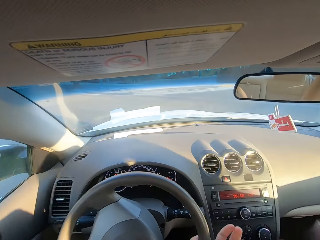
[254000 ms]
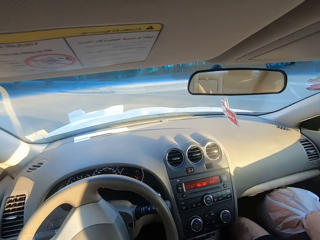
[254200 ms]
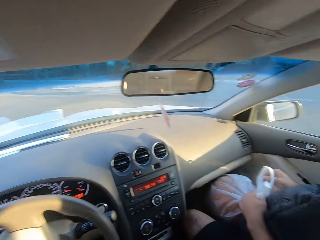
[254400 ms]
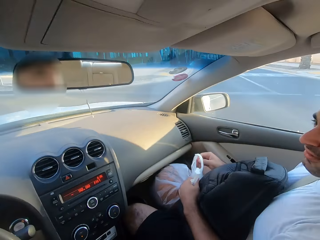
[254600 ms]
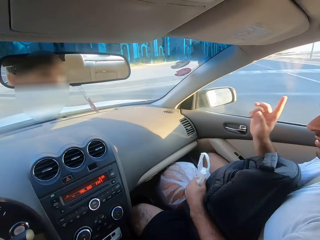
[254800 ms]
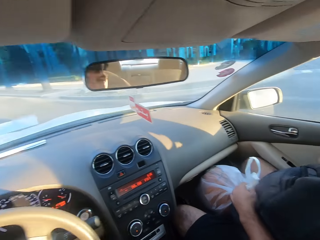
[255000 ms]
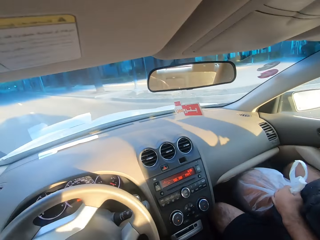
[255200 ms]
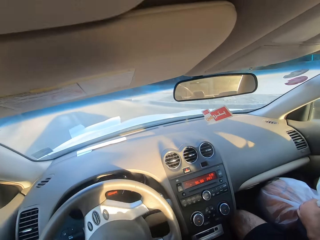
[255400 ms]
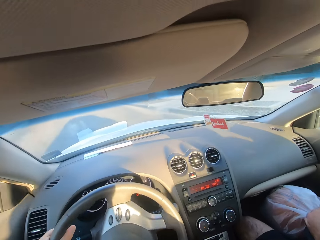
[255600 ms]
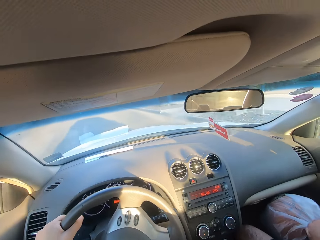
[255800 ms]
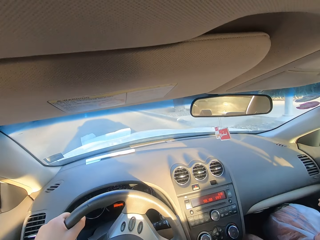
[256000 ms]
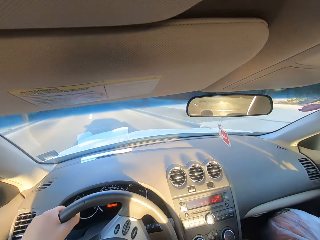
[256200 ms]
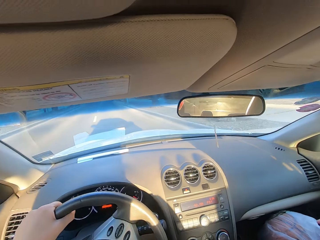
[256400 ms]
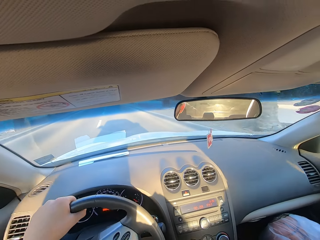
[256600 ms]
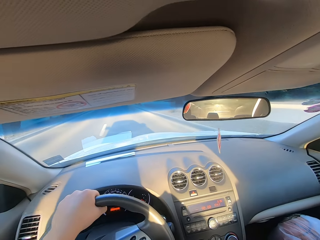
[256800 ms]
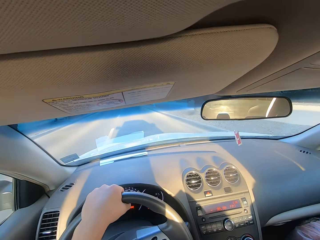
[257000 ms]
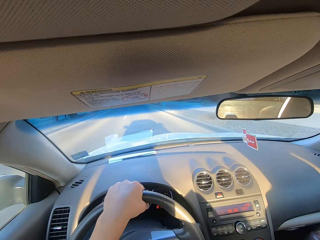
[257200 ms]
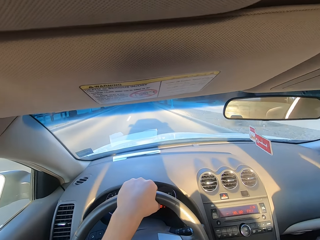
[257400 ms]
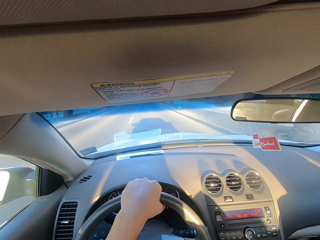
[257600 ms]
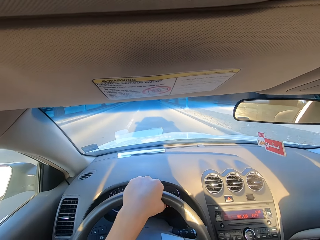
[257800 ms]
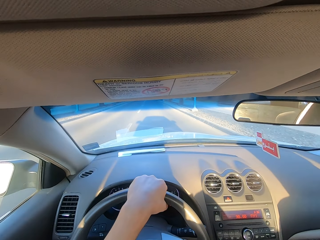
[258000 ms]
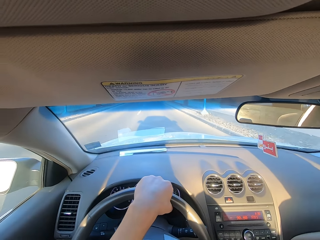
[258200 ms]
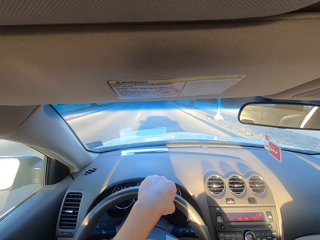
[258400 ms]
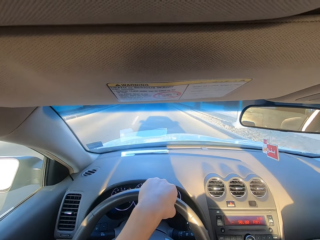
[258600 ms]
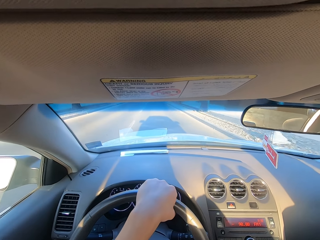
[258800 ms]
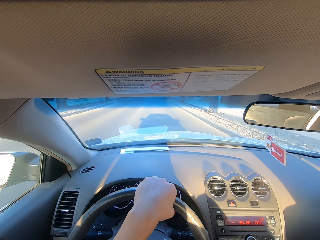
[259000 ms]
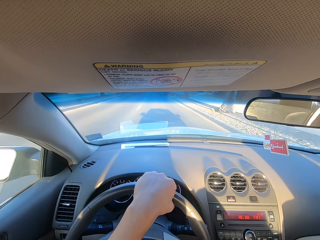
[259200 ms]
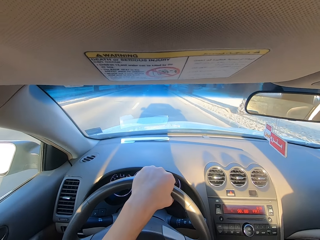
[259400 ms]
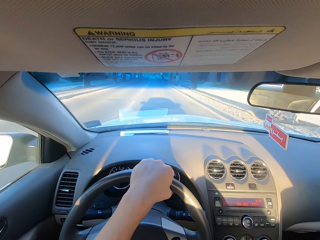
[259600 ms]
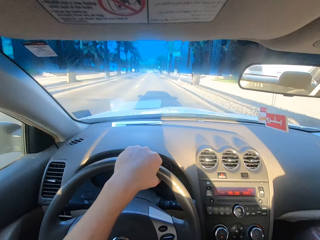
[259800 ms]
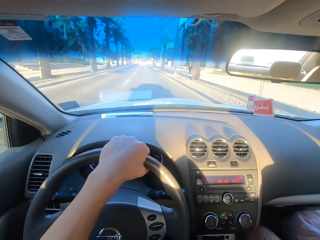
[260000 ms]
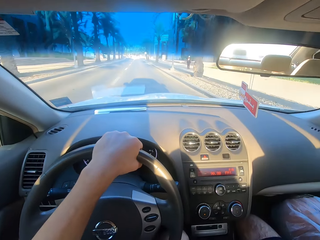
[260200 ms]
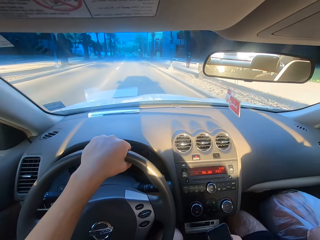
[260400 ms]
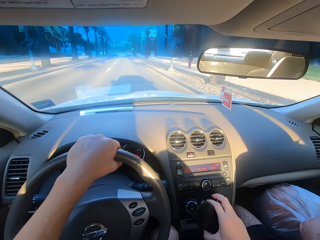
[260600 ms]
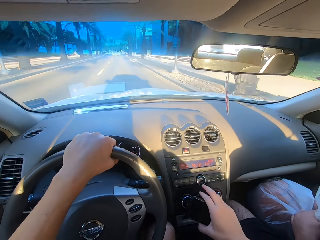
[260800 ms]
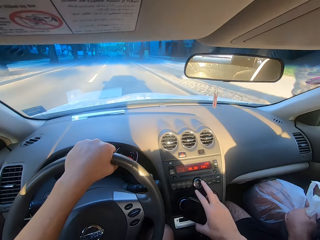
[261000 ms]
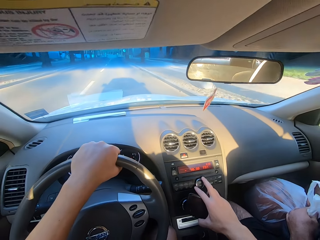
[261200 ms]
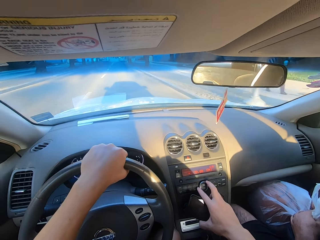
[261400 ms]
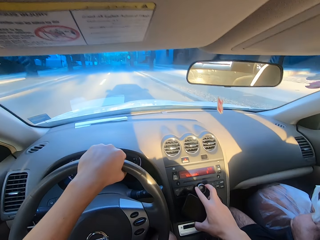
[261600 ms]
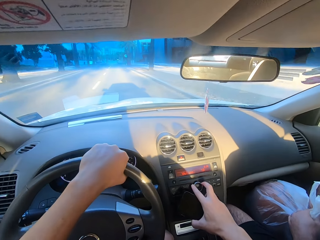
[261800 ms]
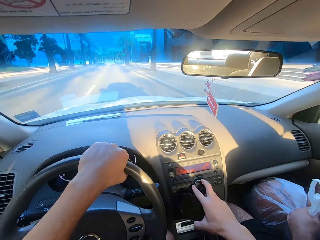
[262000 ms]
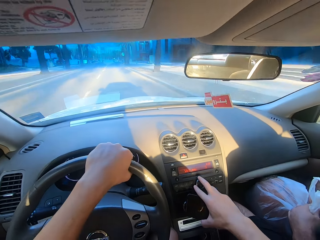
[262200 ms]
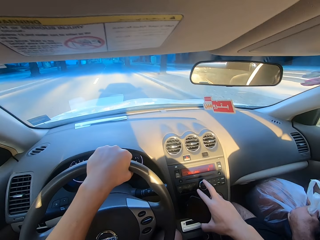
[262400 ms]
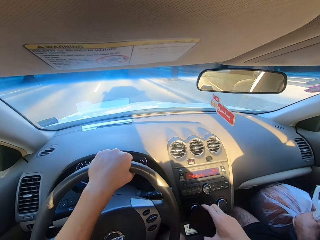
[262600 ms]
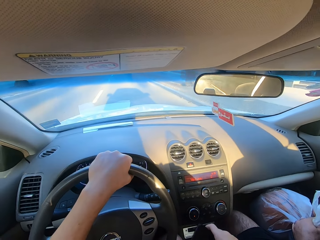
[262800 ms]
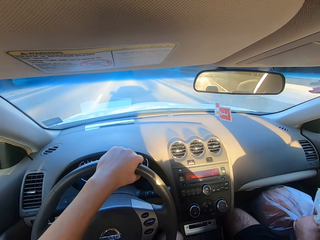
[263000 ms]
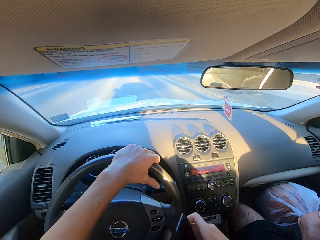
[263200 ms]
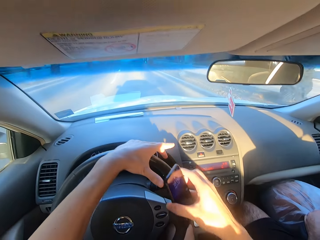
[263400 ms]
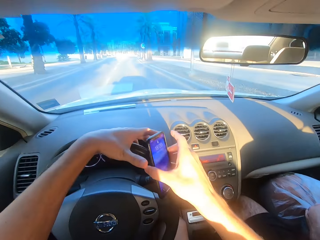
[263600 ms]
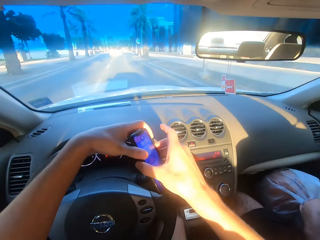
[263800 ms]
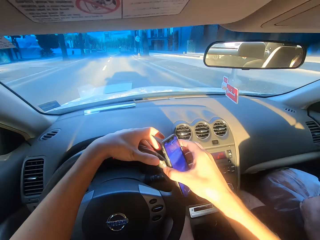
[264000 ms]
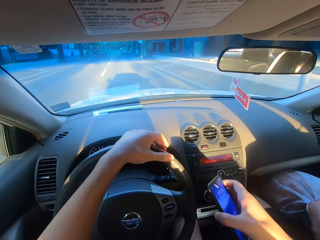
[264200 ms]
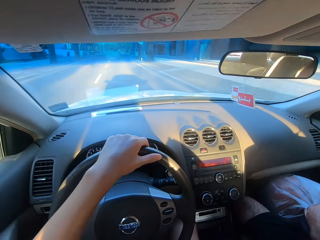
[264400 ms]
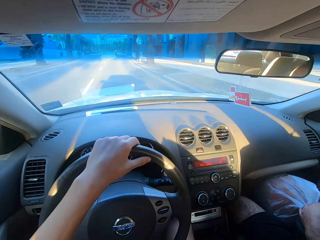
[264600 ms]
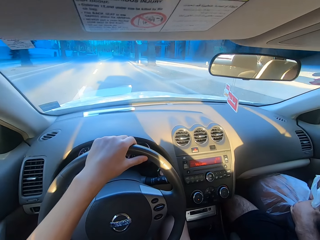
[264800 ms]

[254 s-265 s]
The camera wearer turns on the radio.

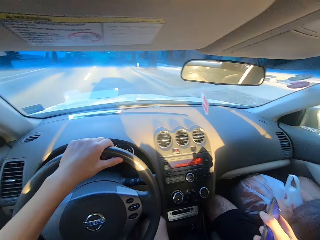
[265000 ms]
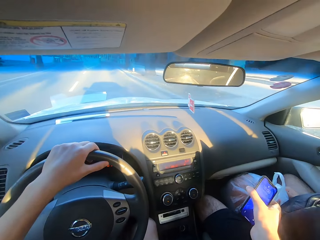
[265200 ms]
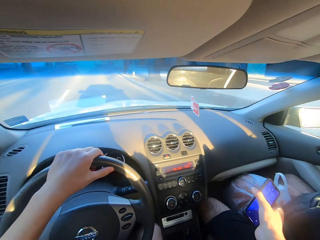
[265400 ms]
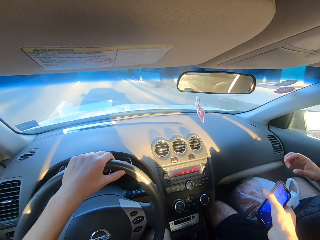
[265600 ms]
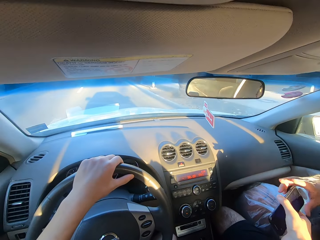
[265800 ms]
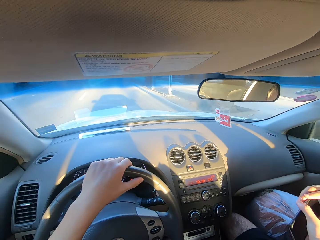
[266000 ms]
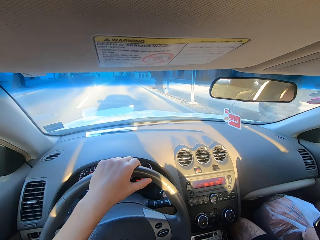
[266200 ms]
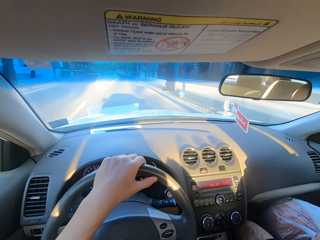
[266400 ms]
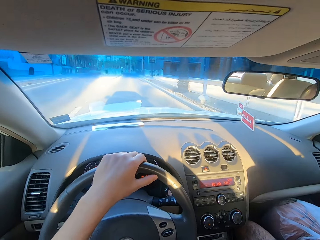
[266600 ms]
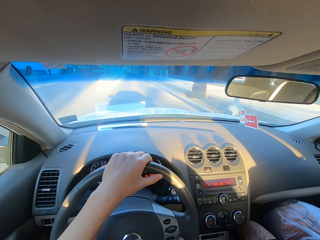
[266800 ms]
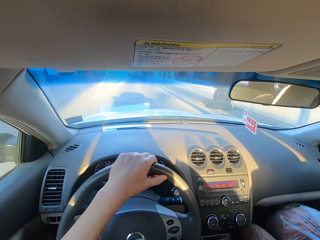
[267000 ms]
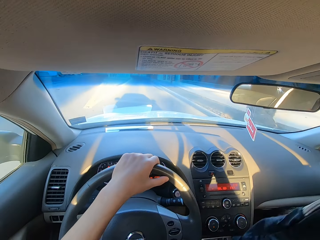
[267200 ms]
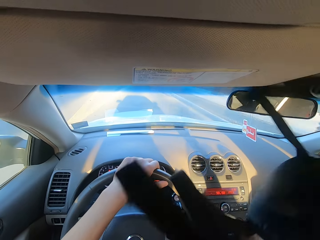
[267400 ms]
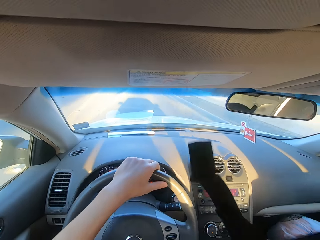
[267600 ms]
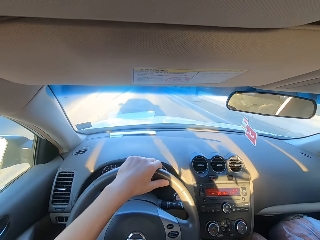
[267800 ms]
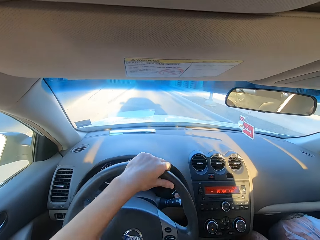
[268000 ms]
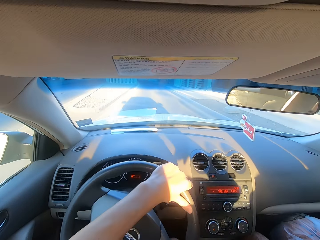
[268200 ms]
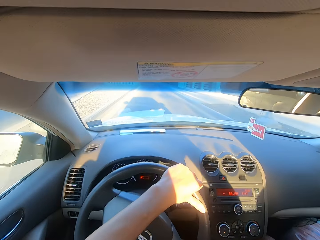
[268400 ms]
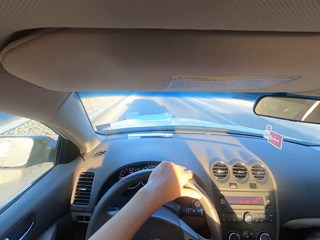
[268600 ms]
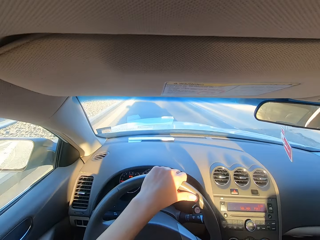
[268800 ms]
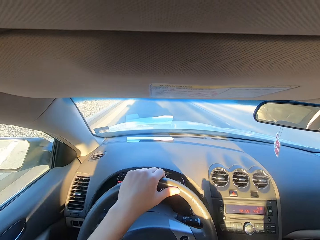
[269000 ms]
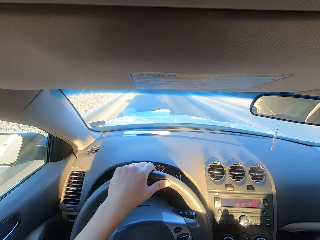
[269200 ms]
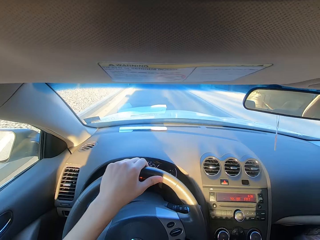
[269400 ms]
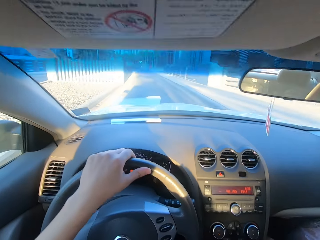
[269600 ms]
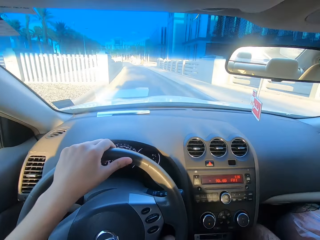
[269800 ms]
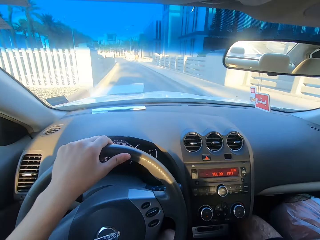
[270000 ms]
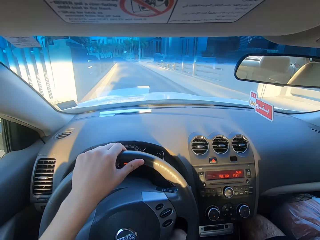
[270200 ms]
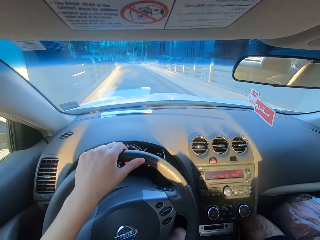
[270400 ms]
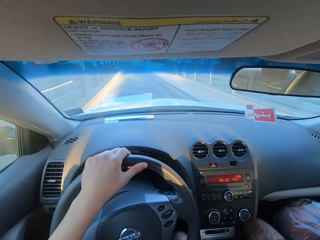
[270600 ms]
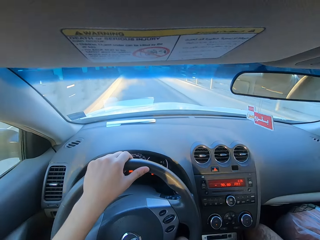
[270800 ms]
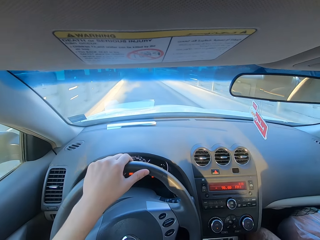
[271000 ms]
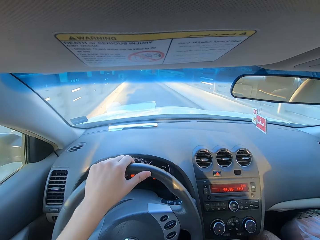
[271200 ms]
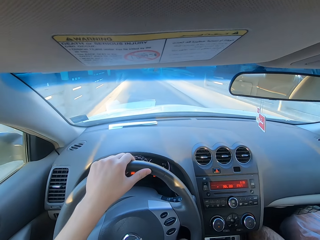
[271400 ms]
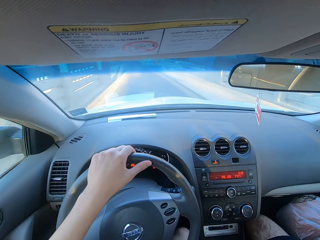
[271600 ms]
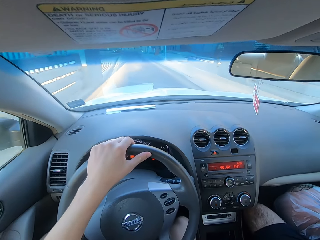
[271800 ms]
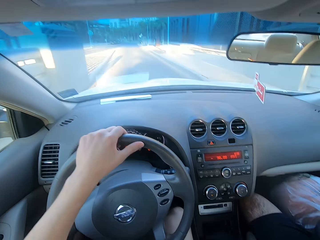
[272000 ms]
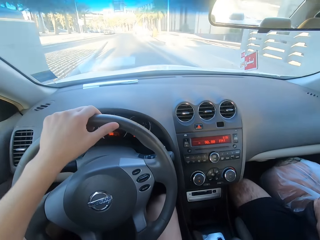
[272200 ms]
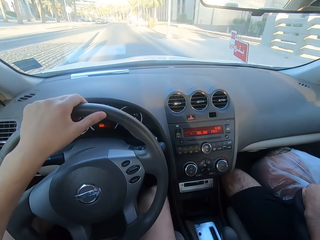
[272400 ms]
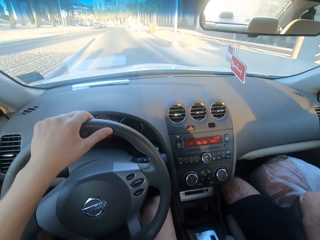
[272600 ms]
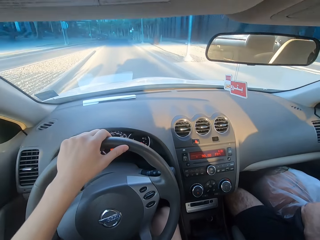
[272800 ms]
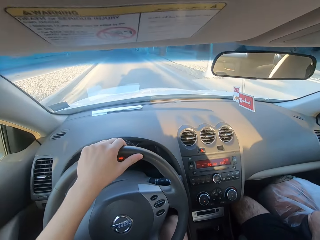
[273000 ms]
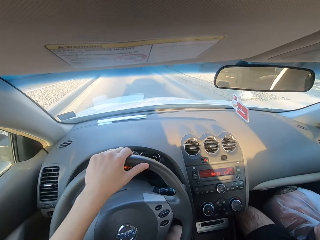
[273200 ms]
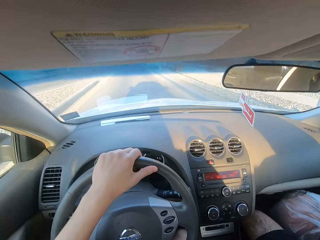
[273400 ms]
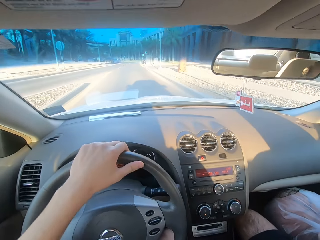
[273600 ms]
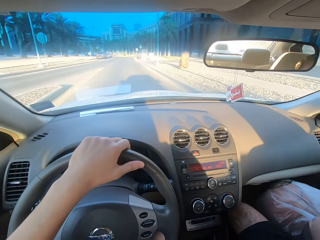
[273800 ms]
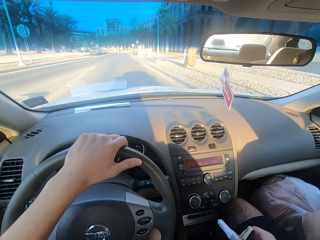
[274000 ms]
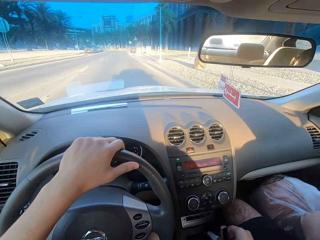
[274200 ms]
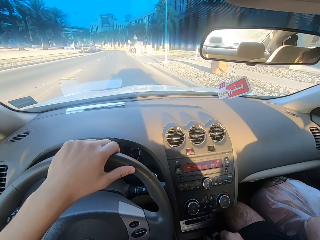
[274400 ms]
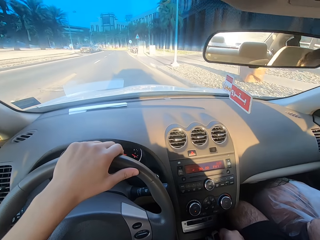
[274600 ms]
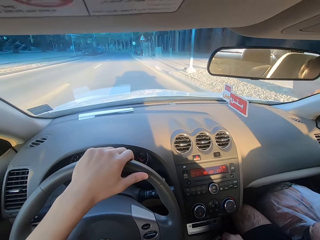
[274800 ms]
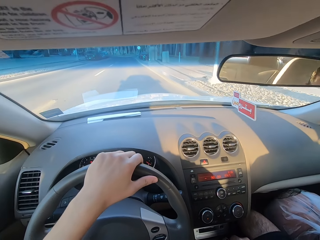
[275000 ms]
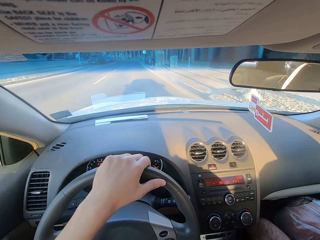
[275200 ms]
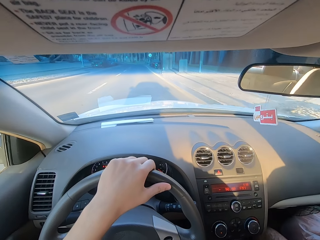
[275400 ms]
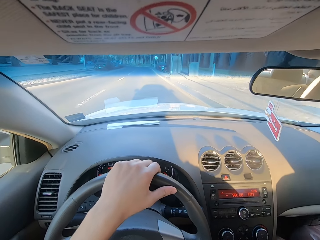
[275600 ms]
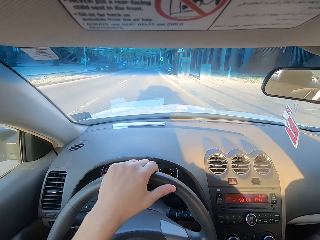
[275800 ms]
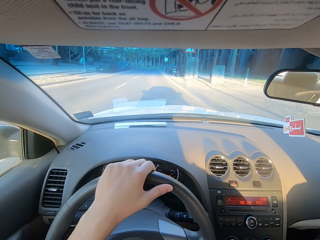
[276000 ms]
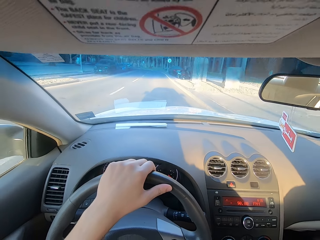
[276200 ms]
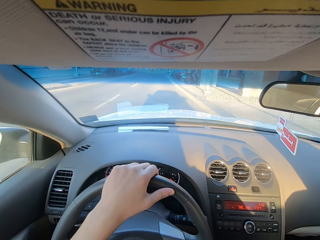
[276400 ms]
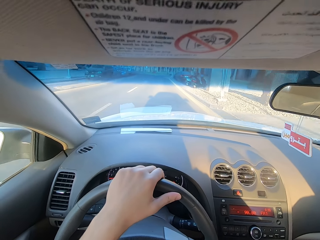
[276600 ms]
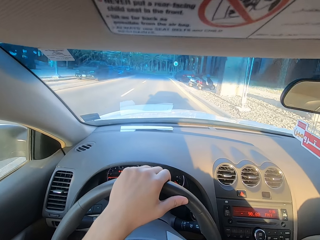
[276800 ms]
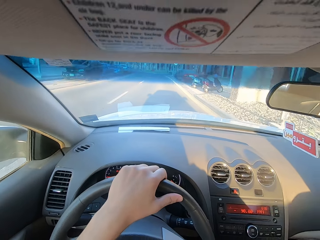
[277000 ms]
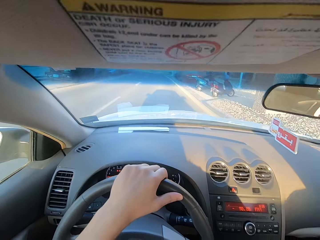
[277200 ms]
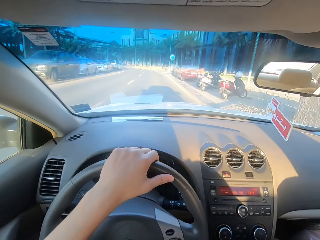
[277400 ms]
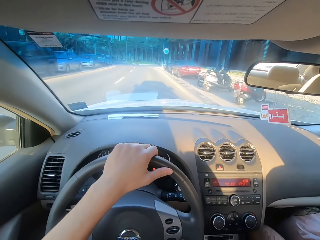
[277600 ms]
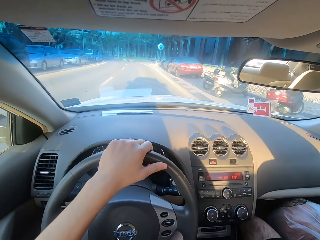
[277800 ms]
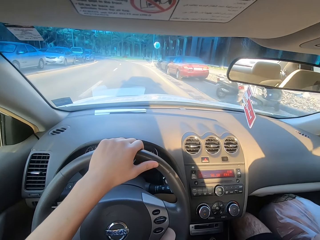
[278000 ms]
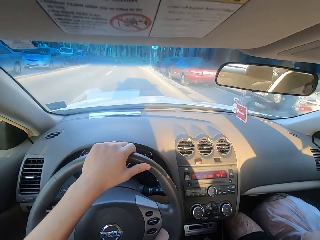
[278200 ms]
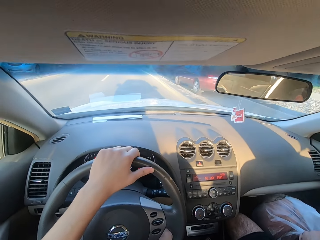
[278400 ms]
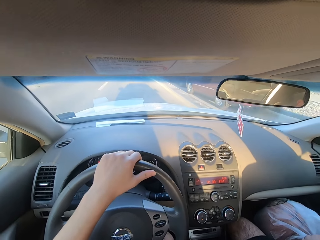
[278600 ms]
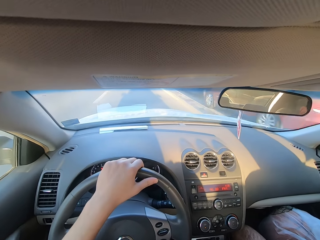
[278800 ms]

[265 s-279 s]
The camera wearer gives the phone to a man. The man throws the bag in the back seat.
